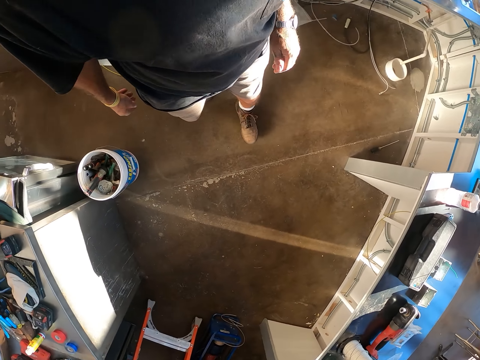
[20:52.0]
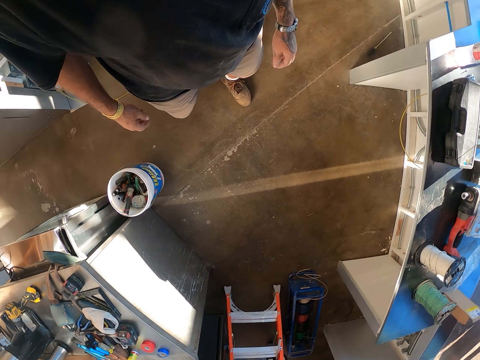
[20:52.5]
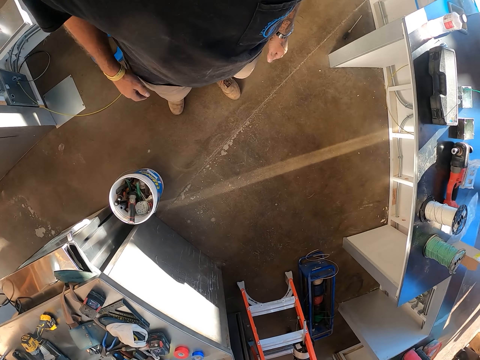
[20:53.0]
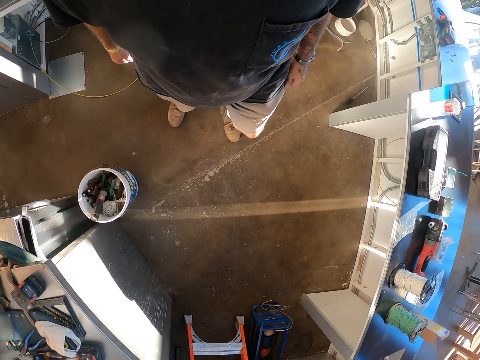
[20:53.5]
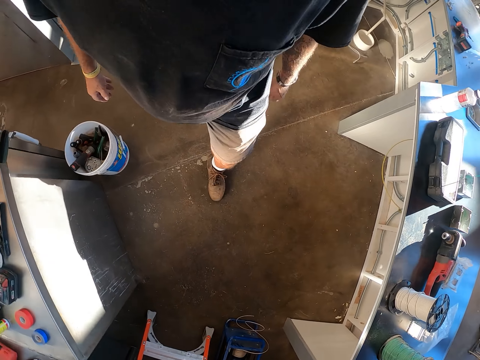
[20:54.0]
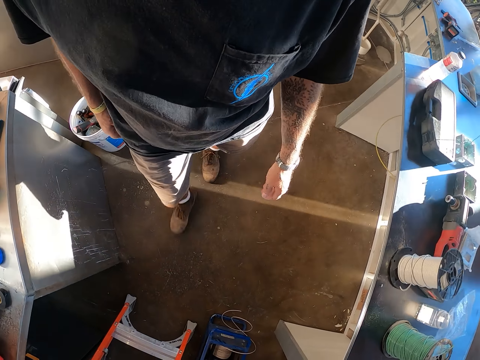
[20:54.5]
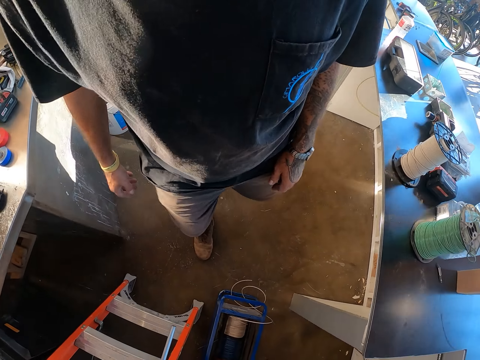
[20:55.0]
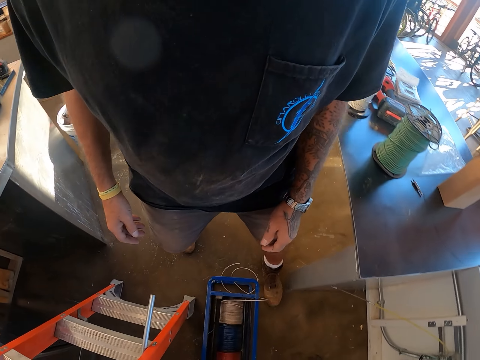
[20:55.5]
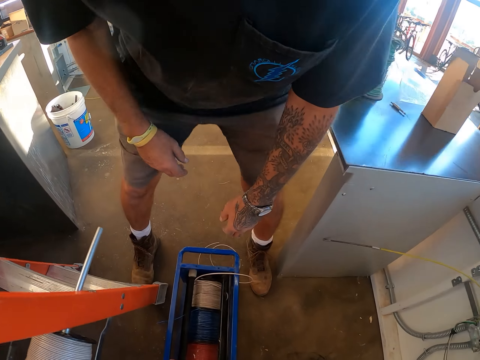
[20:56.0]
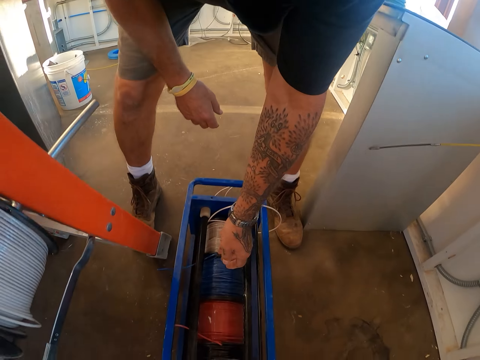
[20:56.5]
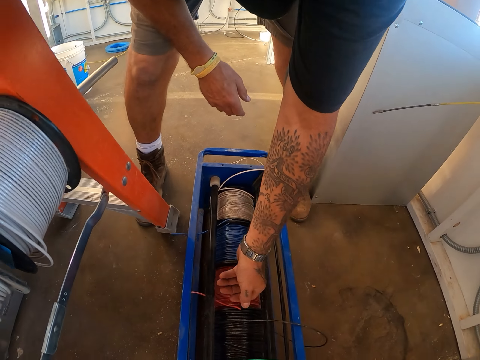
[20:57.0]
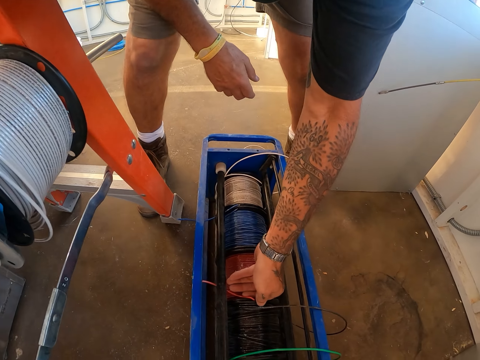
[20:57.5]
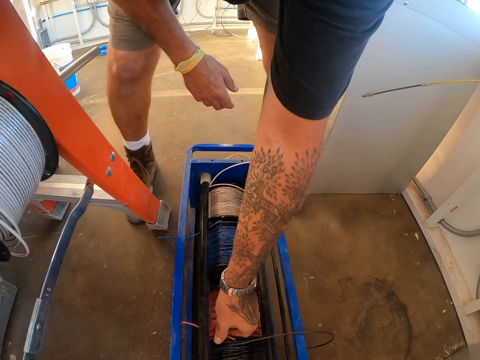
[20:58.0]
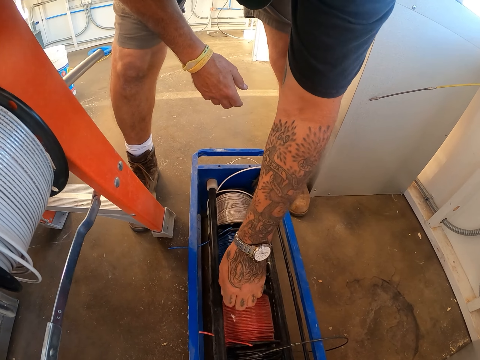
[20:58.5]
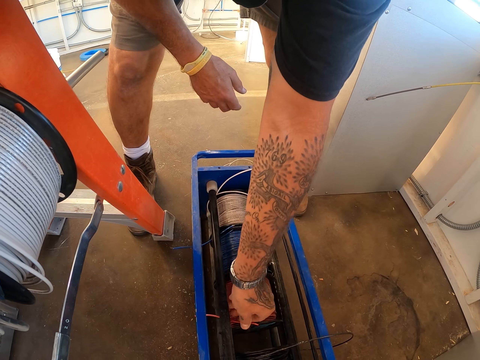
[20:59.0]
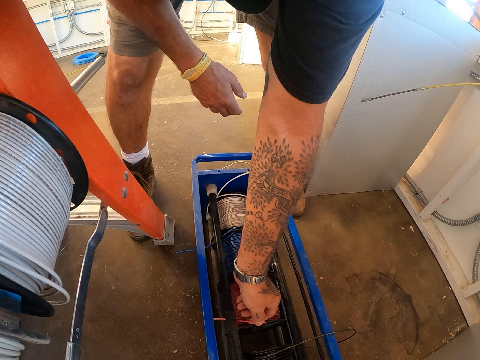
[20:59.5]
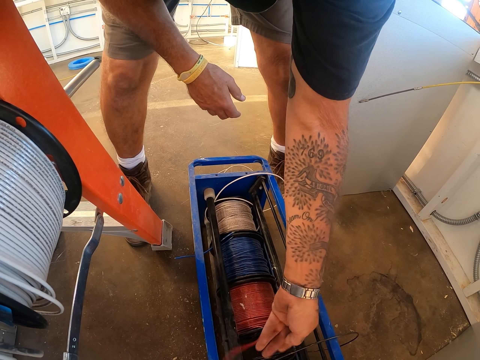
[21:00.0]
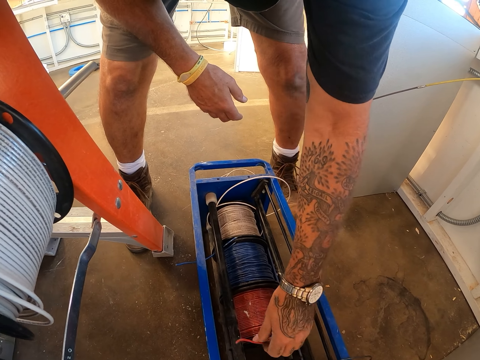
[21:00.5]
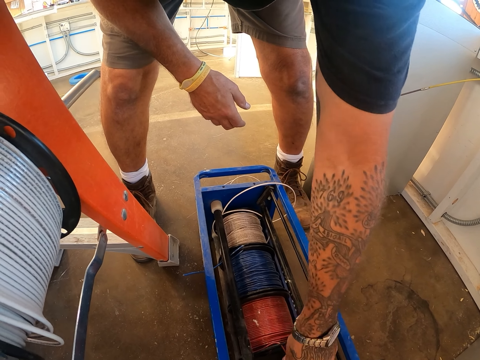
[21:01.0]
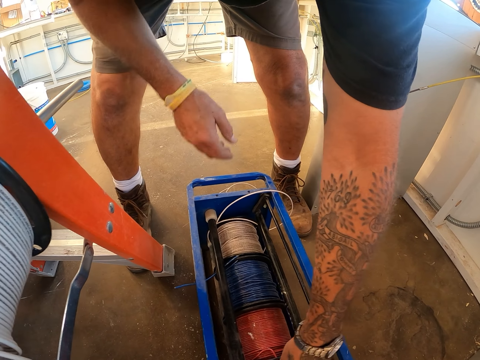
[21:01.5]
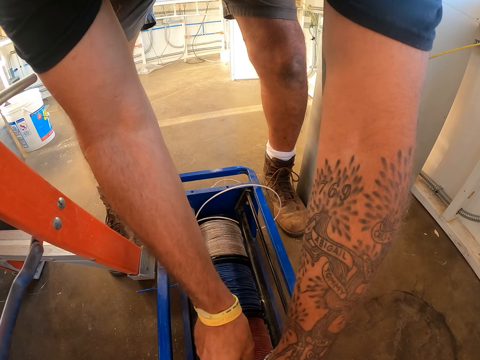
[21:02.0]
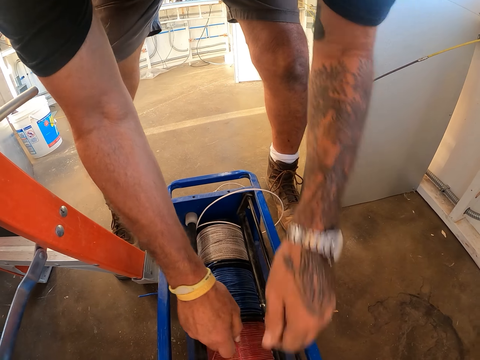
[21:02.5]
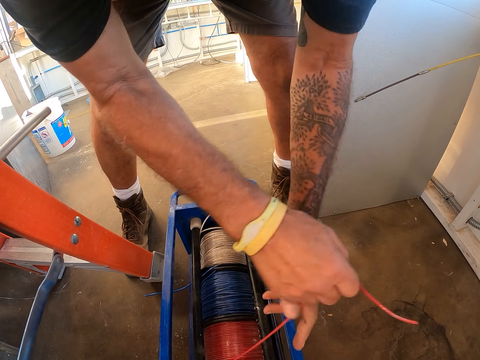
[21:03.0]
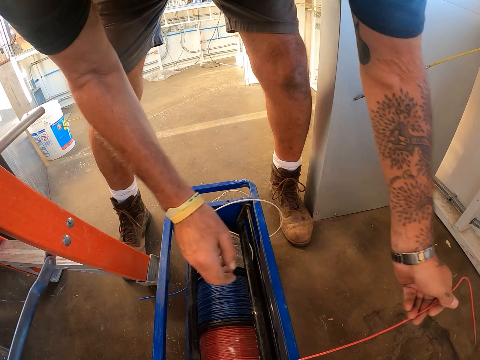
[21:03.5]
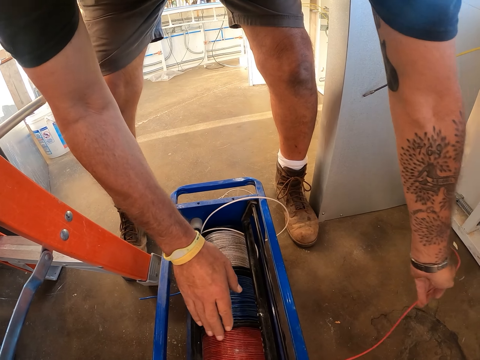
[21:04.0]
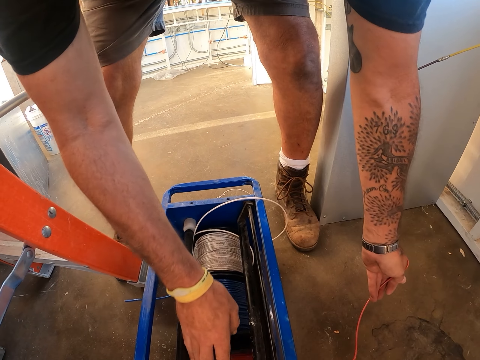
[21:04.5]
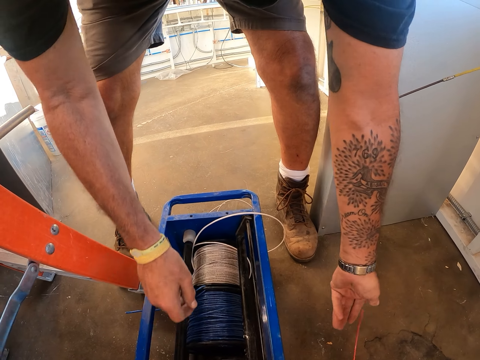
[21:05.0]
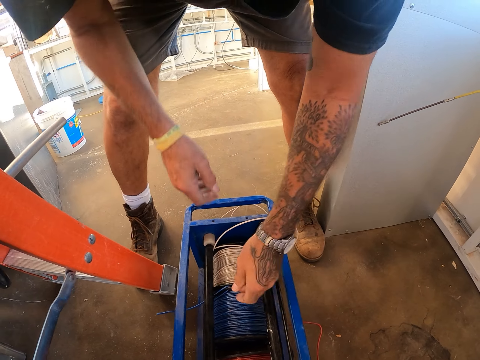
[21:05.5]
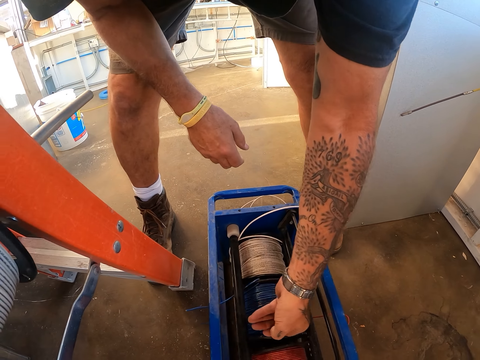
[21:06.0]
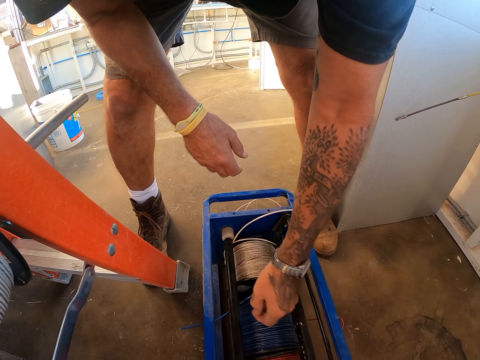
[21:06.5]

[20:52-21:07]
The camera wearer walks around. They adjust the cables or extension cable cord in the electrical wire dispenser or metallic box with a hand. They pull wire from the extension cable cord.

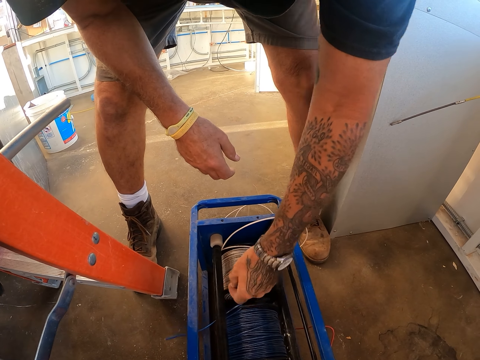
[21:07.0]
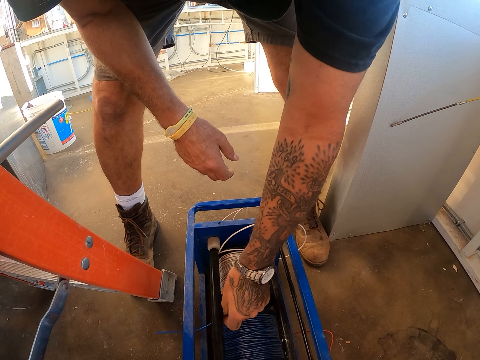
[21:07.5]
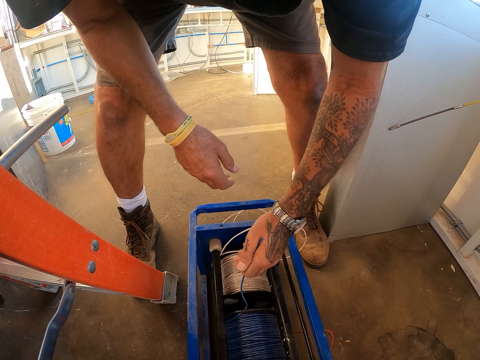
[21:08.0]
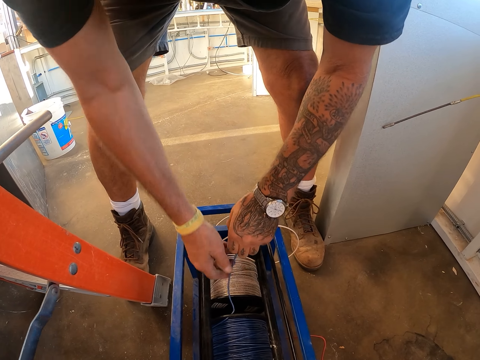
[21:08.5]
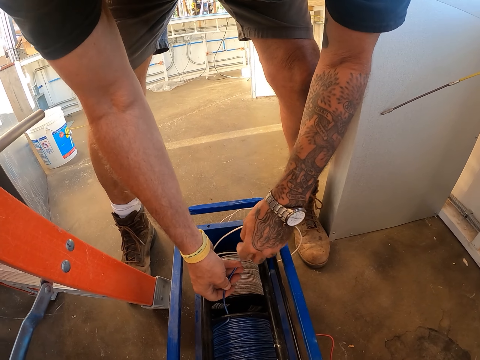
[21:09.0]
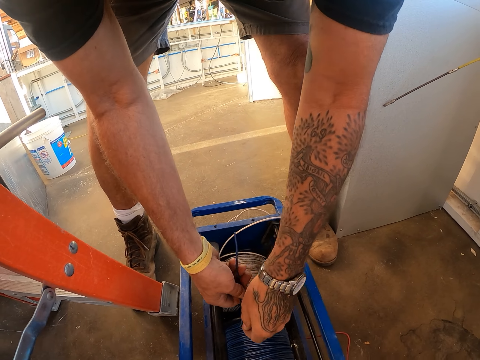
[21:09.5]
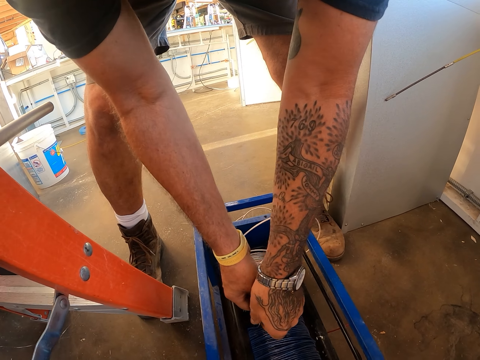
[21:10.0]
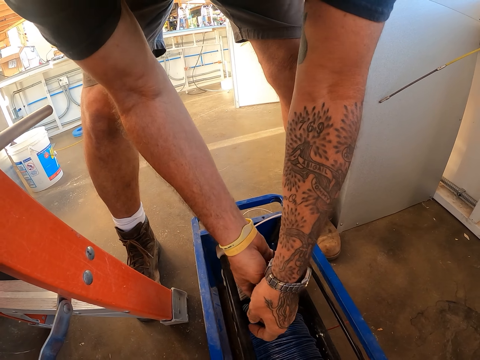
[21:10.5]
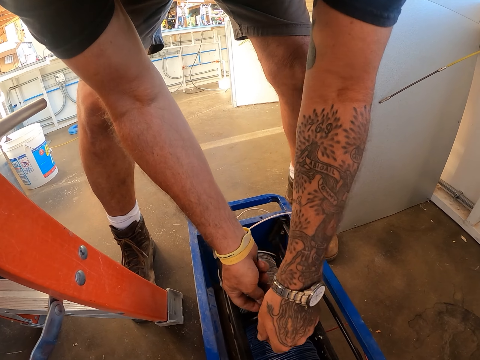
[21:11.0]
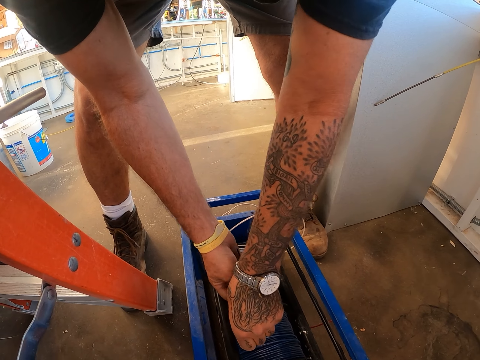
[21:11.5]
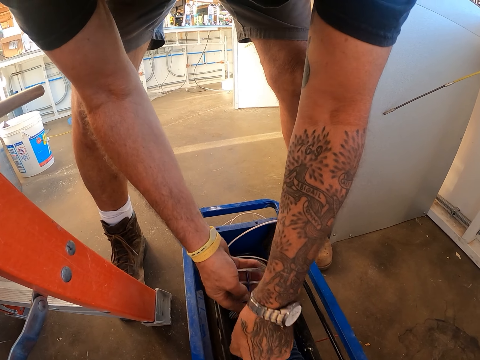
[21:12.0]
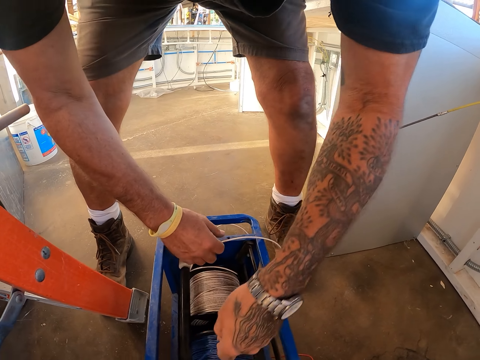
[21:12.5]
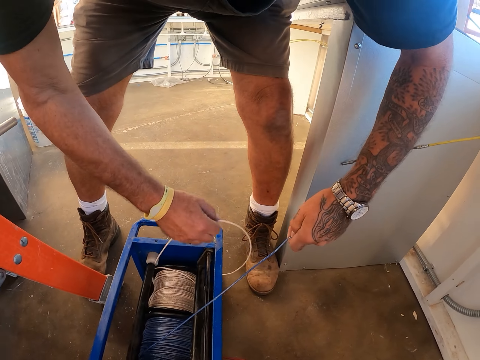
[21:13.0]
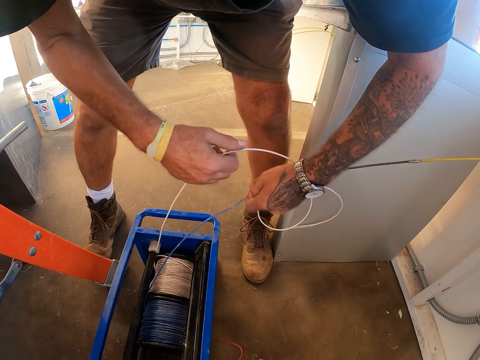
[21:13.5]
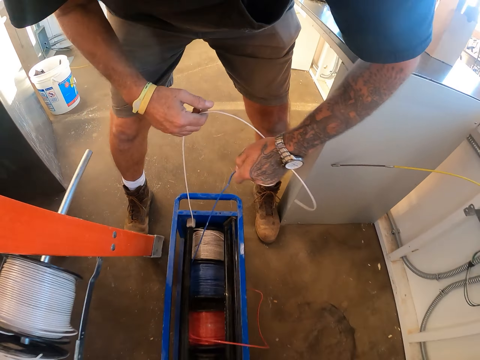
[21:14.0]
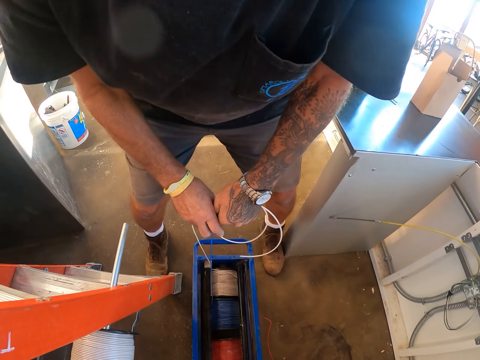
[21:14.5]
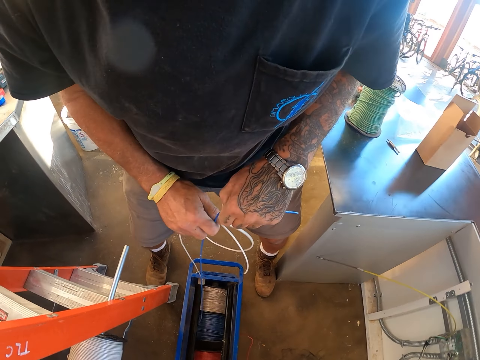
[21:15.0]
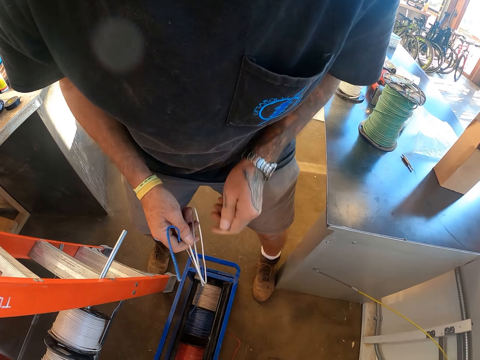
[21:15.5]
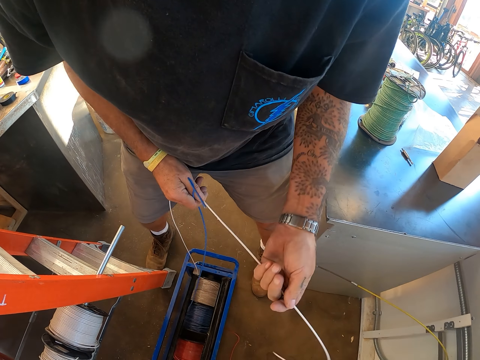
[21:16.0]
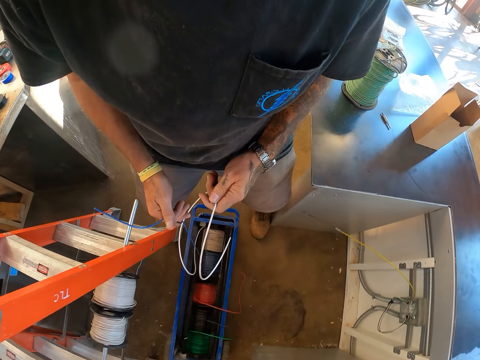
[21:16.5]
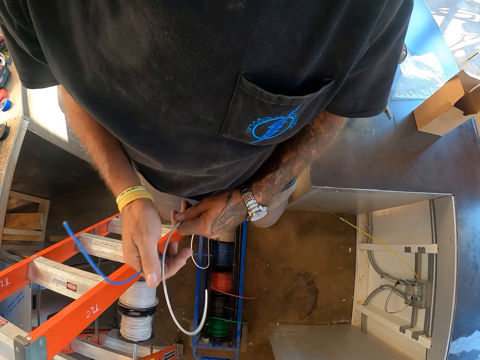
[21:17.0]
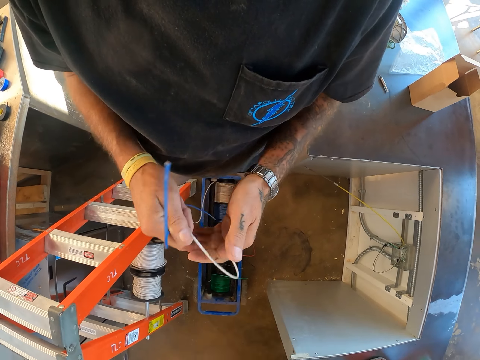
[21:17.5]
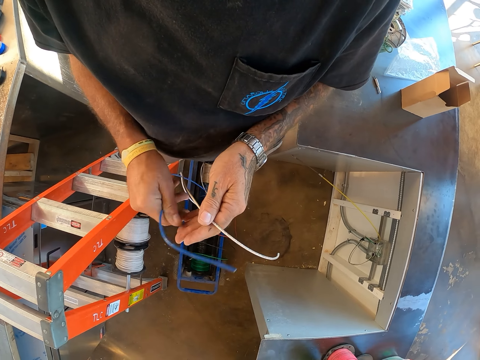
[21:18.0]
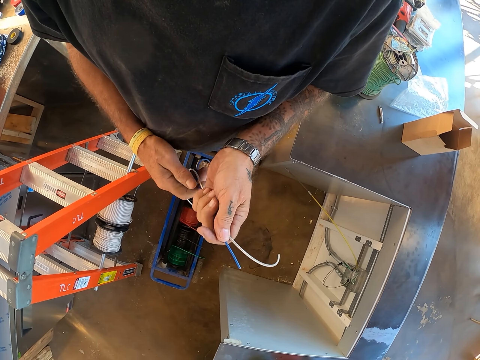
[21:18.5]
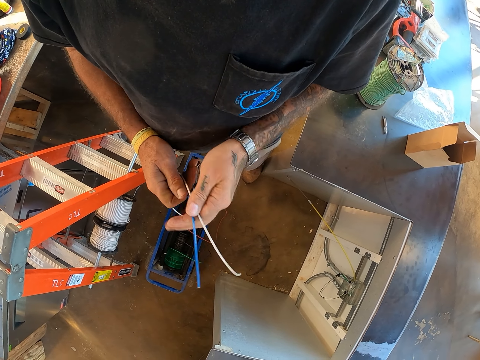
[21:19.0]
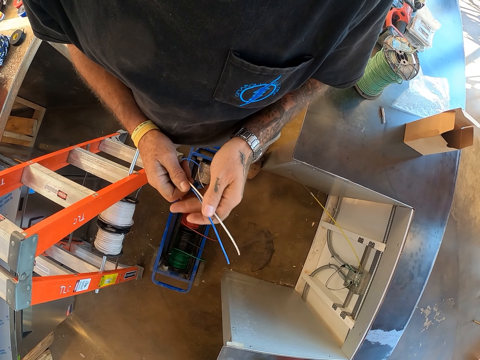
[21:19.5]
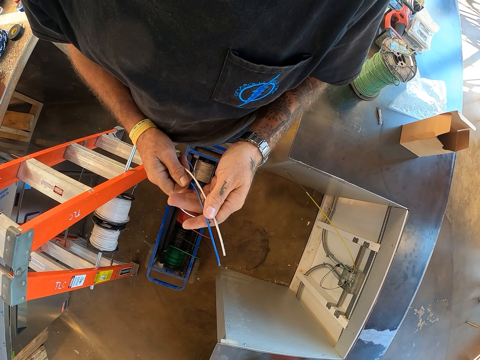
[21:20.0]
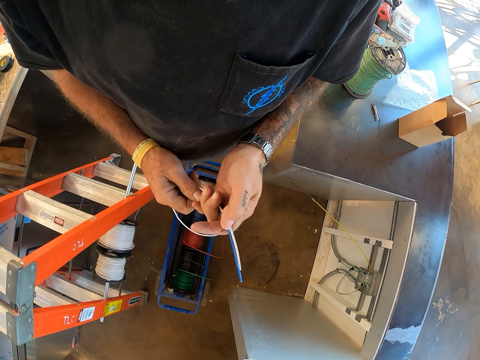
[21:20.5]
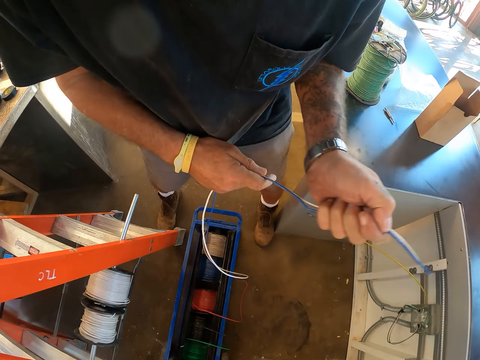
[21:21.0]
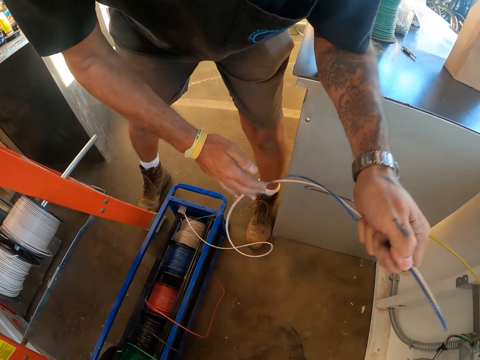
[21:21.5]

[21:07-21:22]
The camera wearer pulls wire from the extension cable cord. They arrange cables in hand. They hold wires together.
